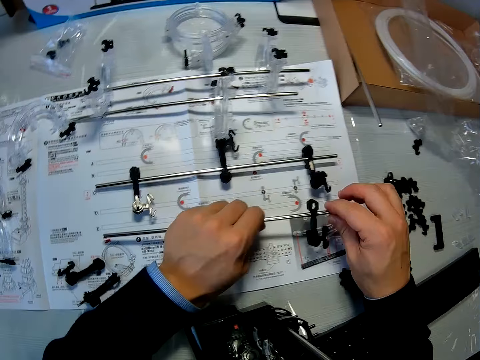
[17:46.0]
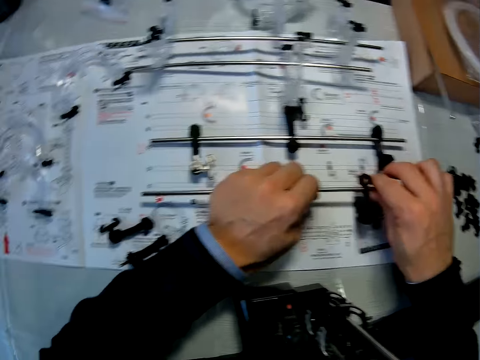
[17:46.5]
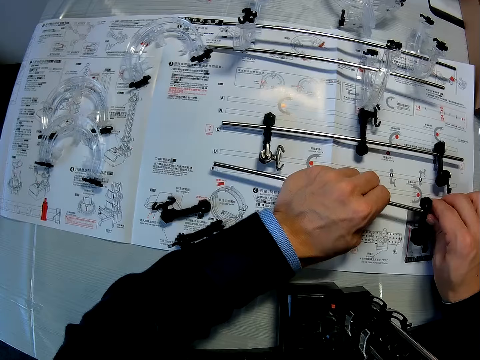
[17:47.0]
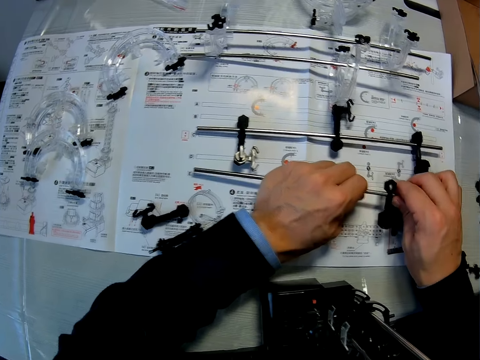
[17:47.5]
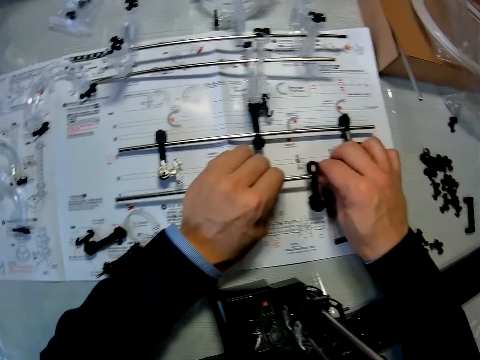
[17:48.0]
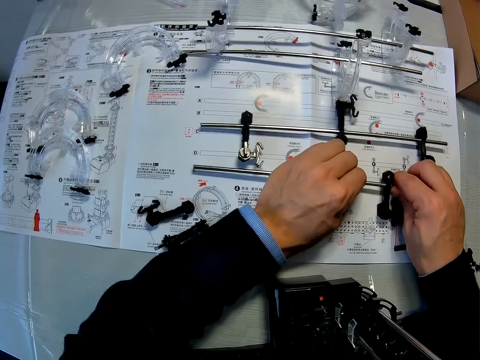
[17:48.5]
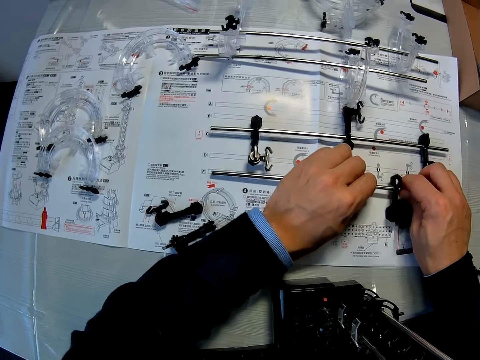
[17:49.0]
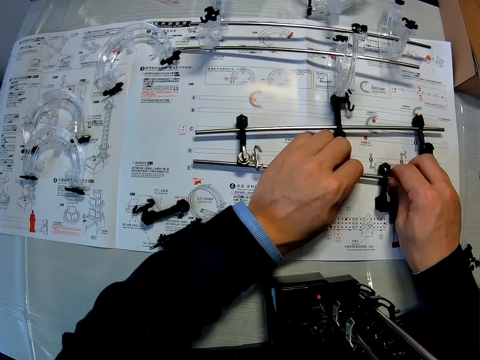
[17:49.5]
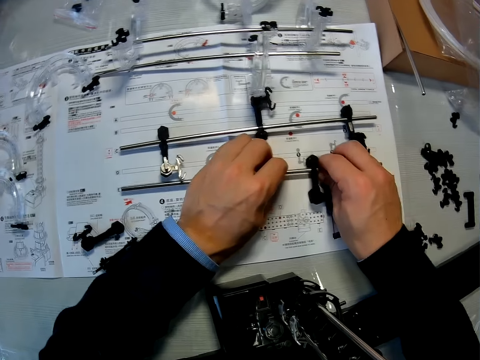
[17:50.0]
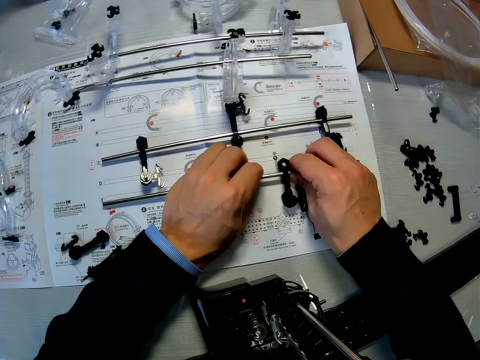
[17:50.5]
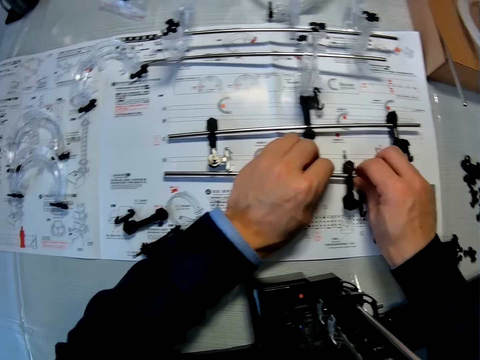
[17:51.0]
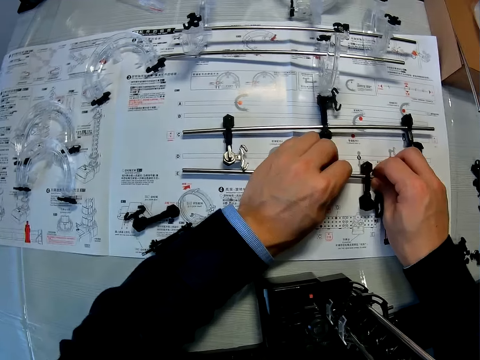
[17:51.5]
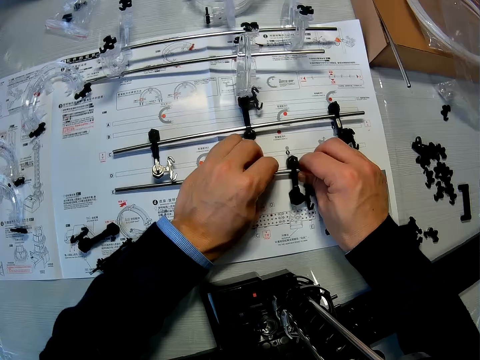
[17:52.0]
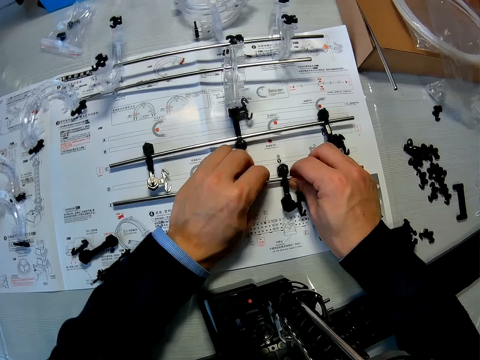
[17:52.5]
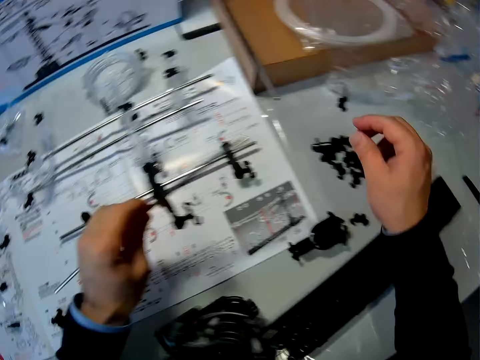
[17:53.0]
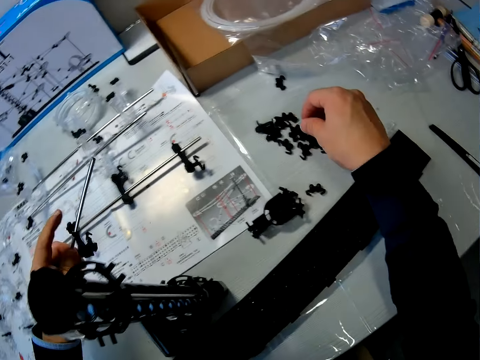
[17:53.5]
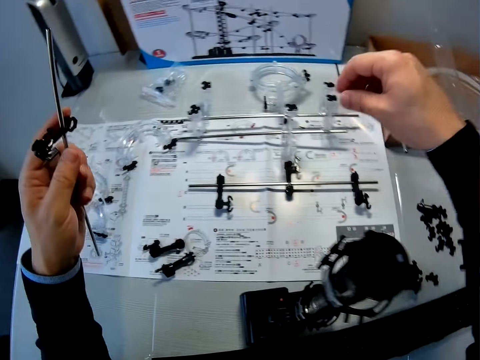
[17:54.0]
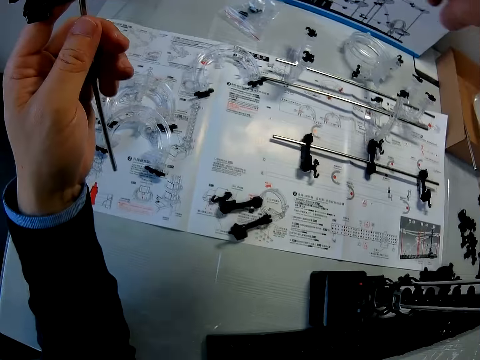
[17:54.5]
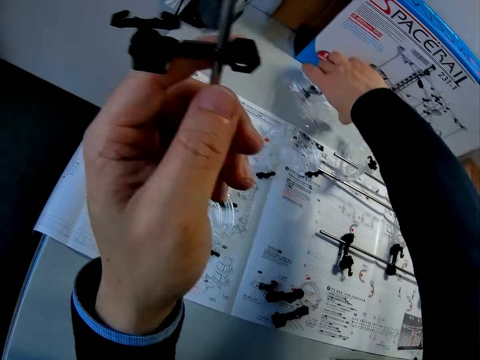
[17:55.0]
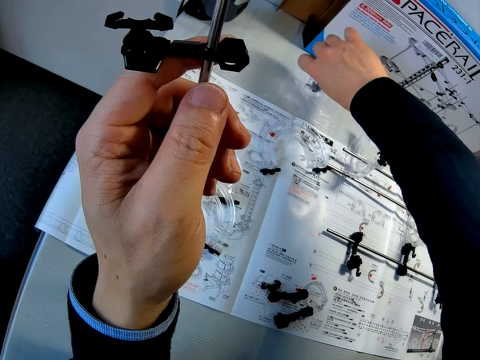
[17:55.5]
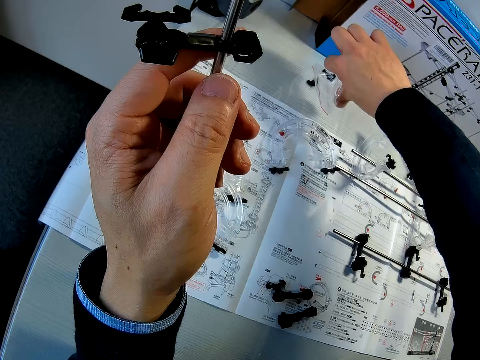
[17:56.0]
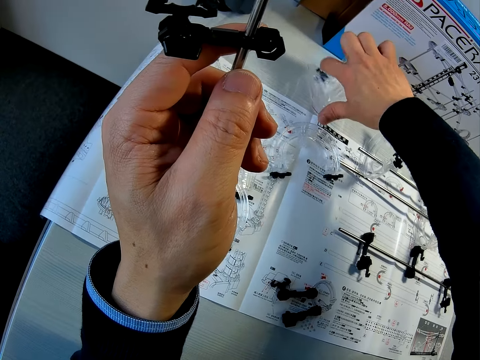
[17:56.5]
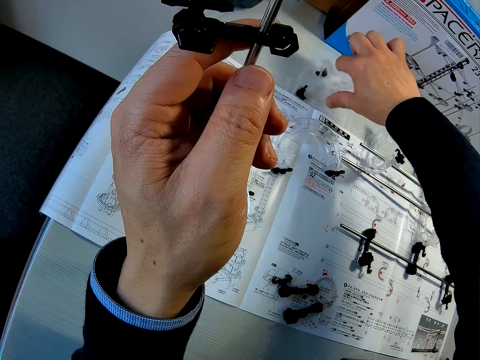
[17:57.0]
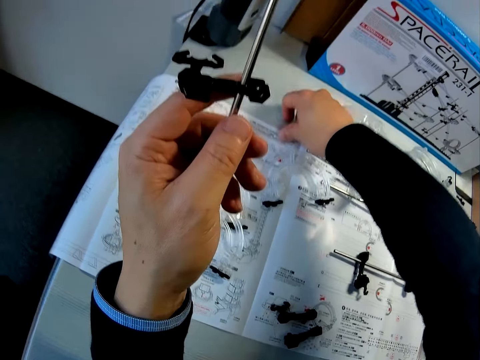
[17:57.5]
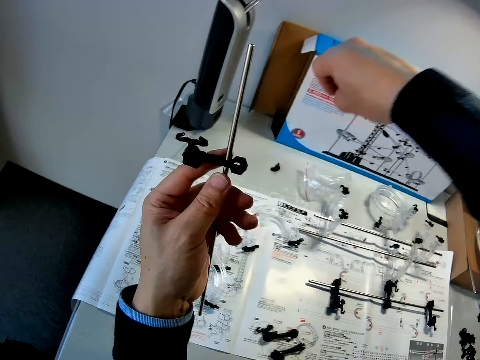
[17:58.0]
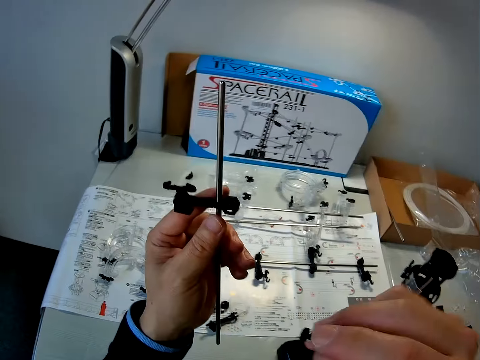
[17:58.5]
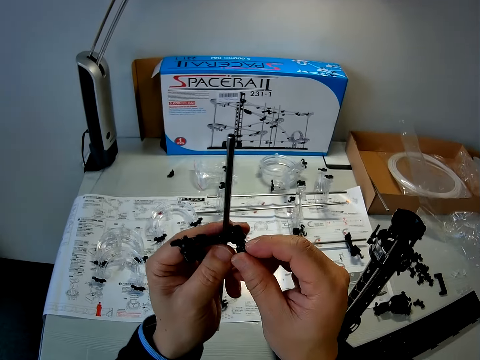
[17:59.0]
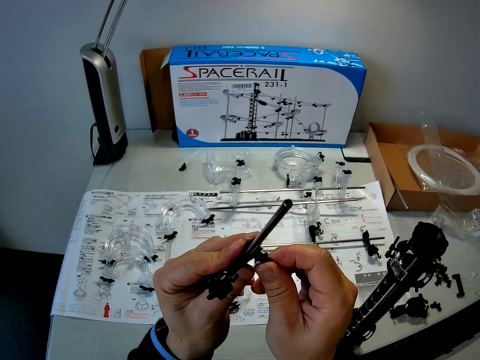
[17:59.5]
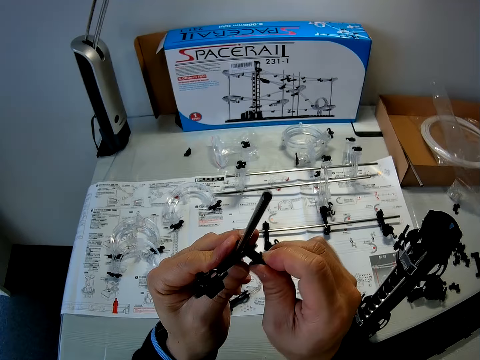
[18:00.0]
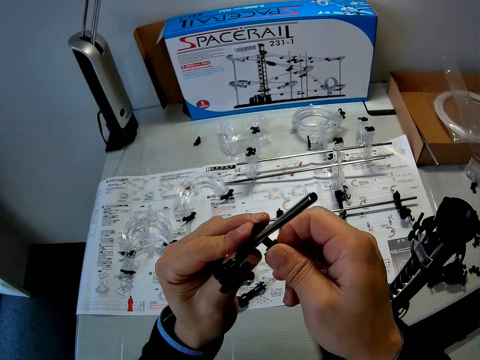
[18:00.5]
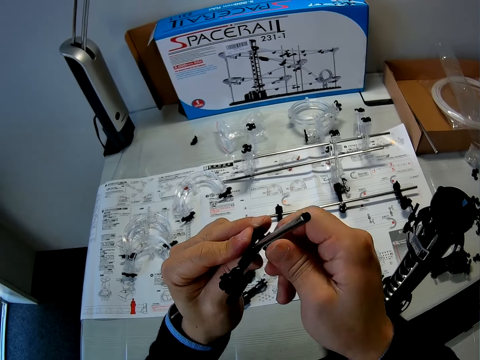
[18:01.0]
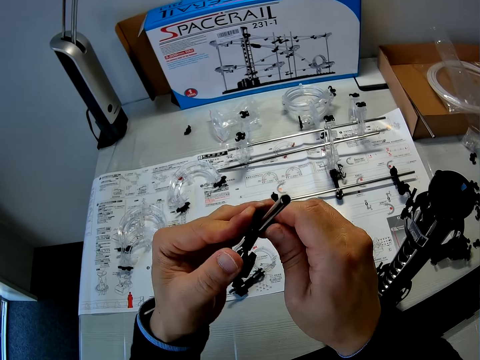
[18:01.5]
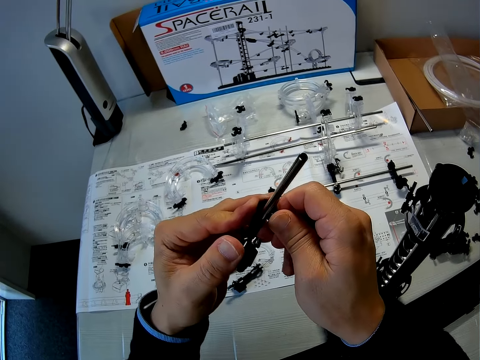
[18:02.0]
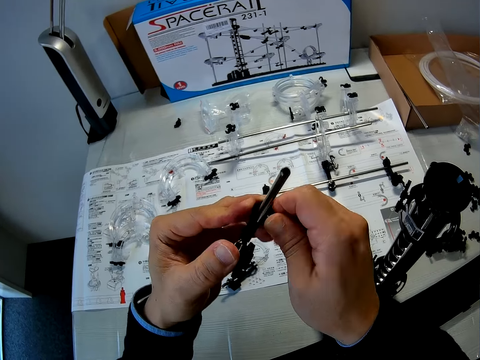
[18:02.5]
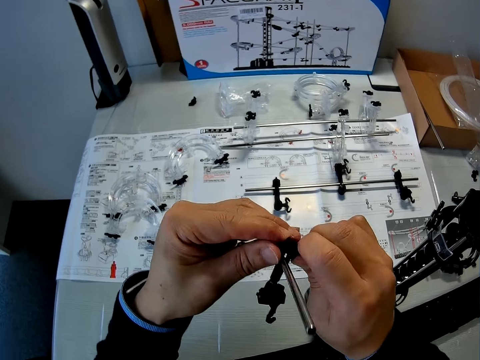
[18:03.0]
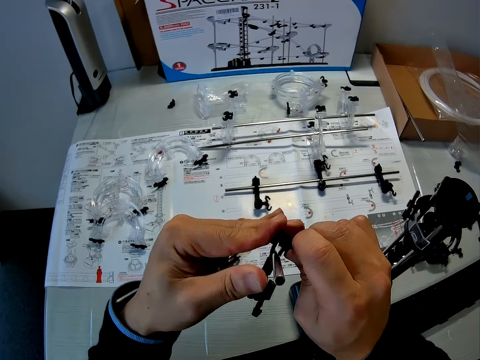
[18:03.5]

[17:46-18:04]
The camera wearer holds the shaft. He picks up the zip lock bag of arm wrenches on the table with his right hand. He pours arm wrenches from the zip lock on the table with his right hand. He picks up an arm wrench on the table with his right hand. He screws the arm wrench into an arm holder on the shaft in his left hand.

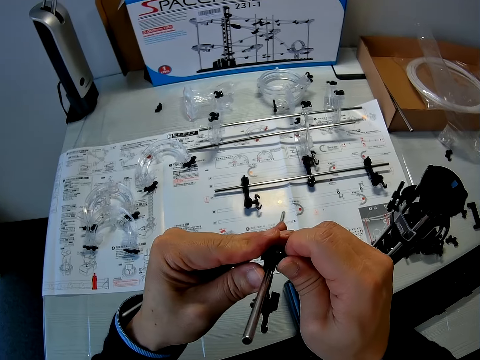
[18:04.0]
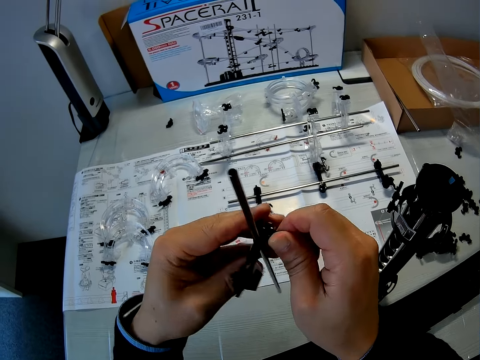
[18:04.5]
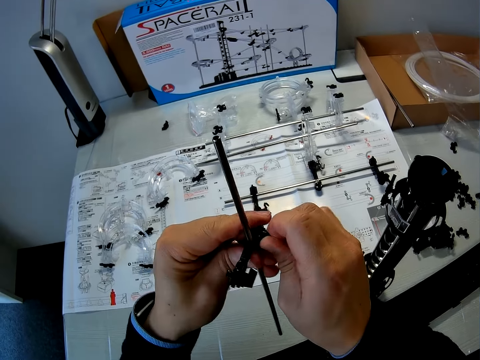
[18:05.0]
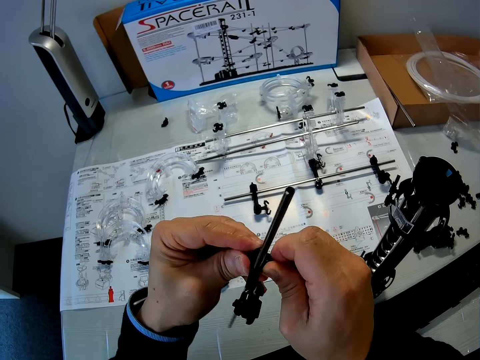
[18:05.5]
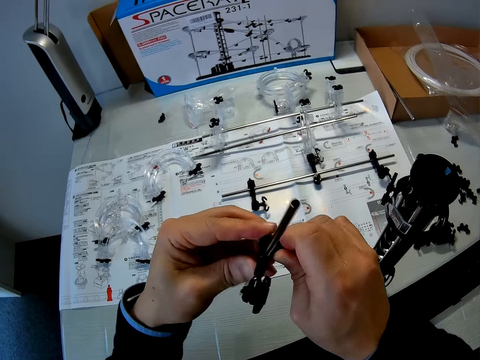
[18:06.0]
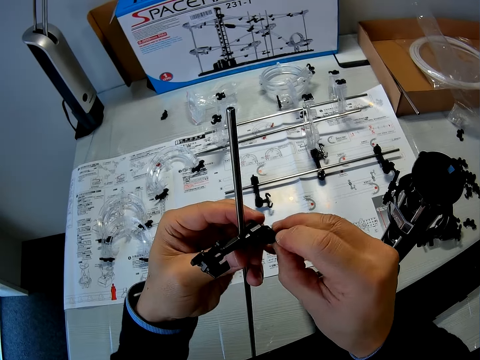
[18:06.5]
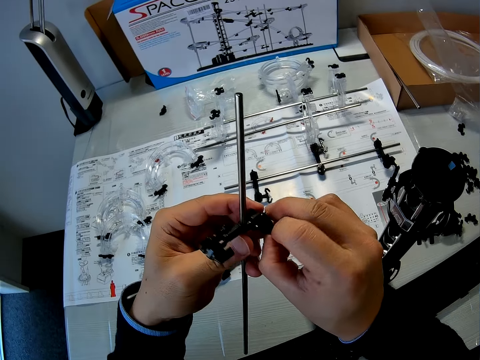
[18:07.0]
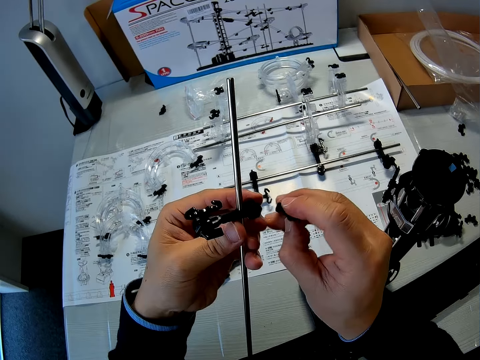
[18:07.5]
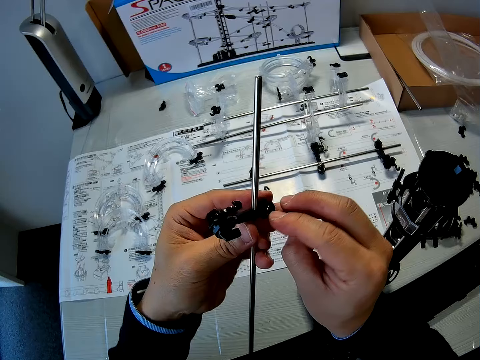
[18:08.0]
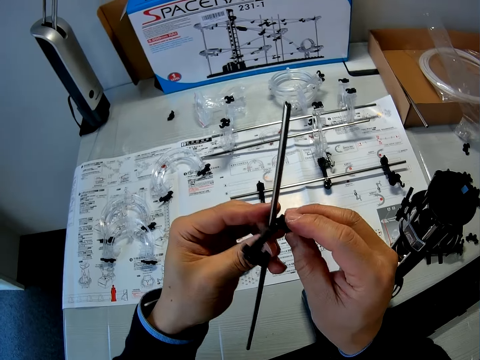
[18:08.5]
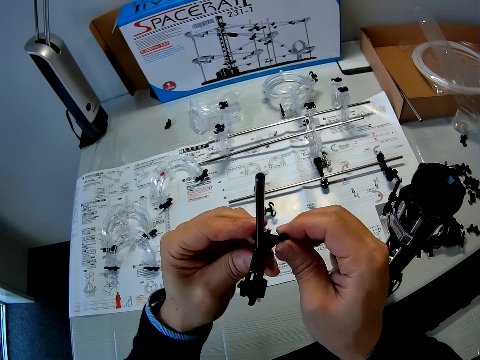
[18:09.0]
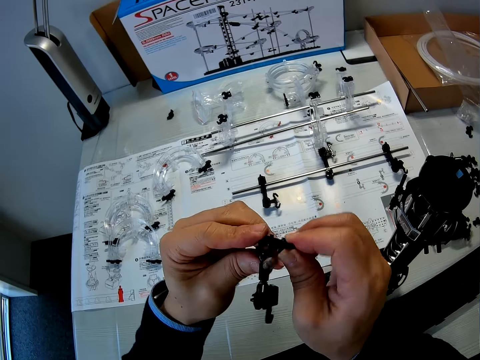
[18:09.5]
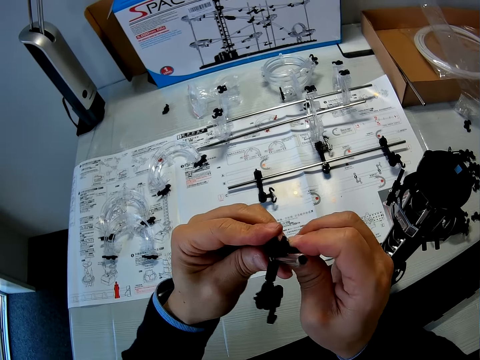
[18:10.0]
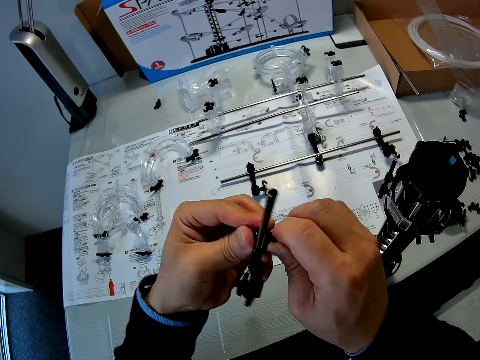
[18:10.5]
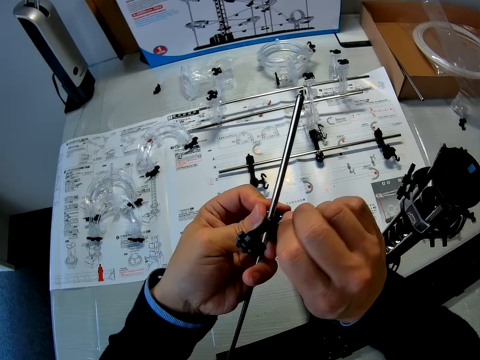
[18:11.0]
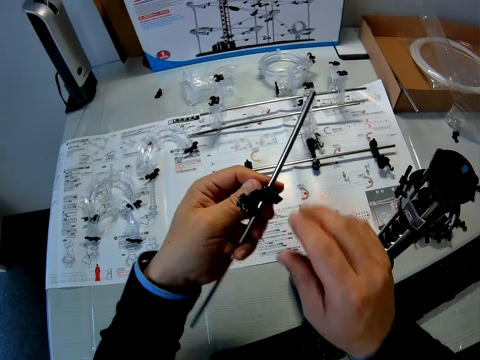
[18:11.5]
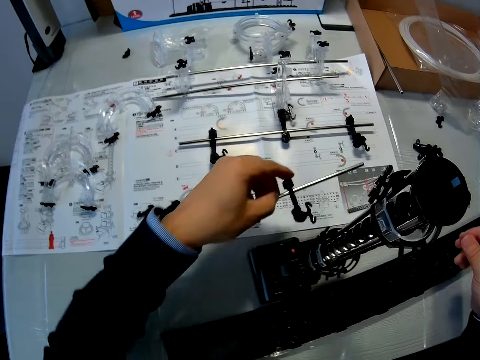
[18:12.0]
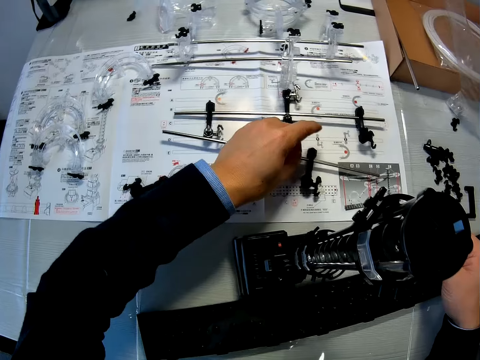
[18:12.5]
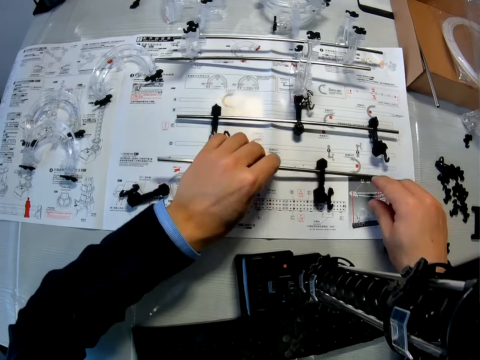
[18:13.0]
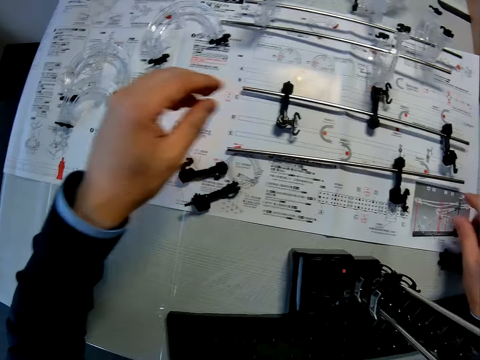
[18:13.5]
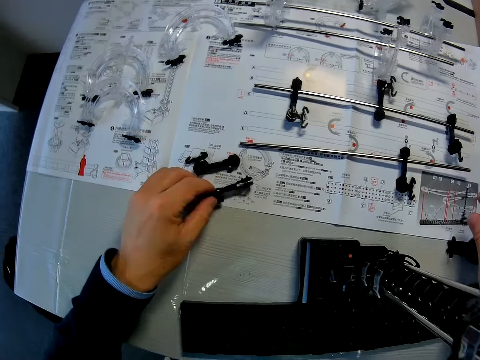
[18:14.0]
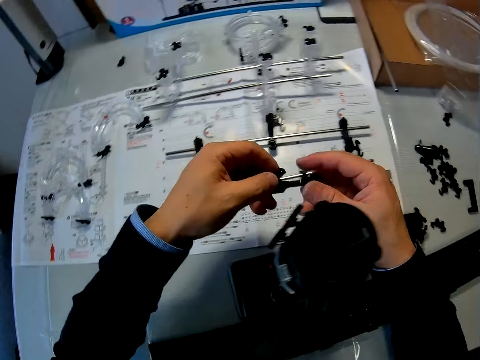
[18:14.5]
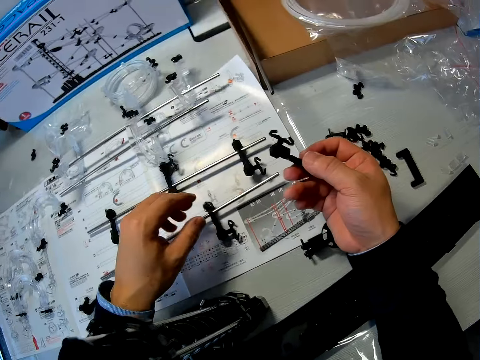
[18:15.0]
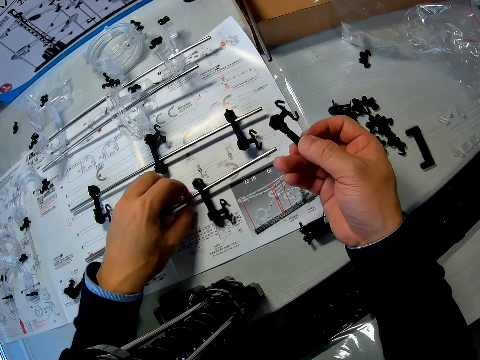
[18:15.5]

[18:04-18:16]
The camera wearer puts the shaft in his left hand on the manual on the table. He picks up an arm on the manual with his left hand. He passes the arm to his right hand. He picks up the shaft on the manual with his left hand.
